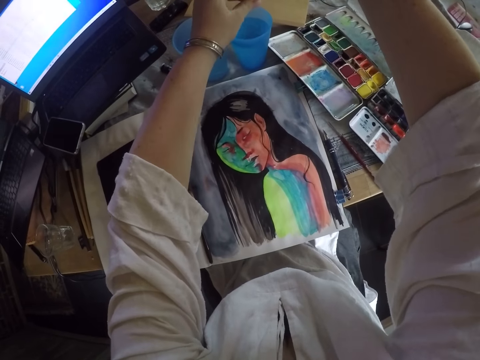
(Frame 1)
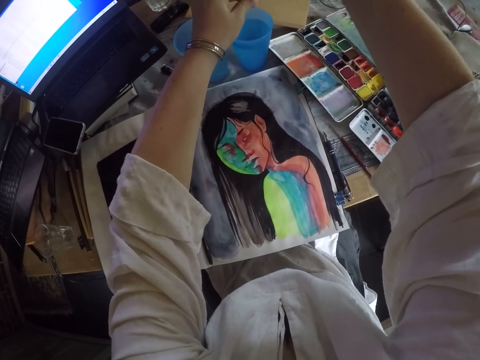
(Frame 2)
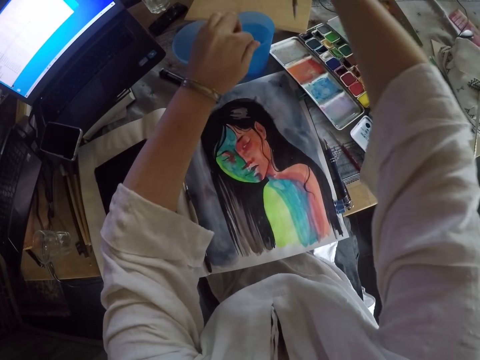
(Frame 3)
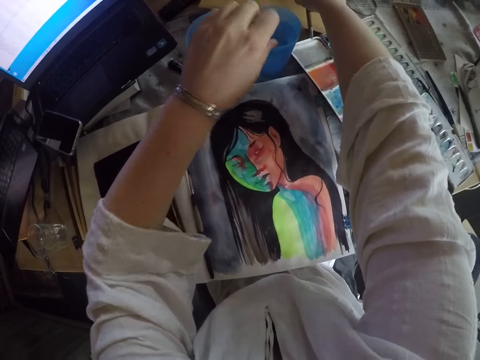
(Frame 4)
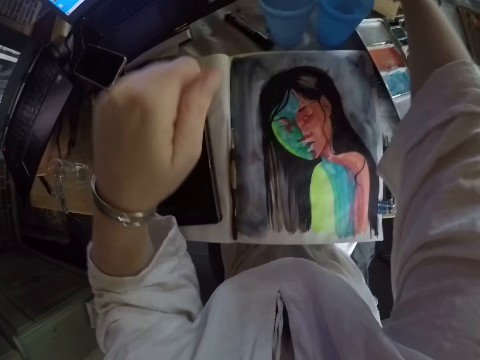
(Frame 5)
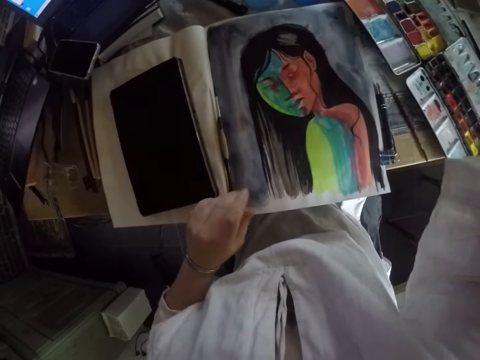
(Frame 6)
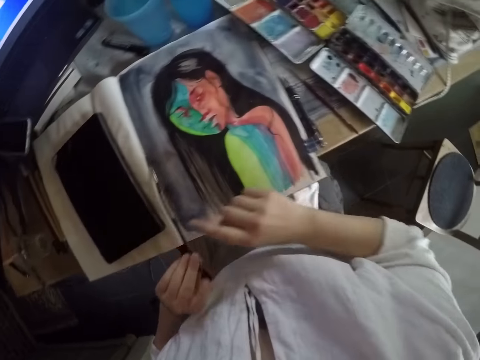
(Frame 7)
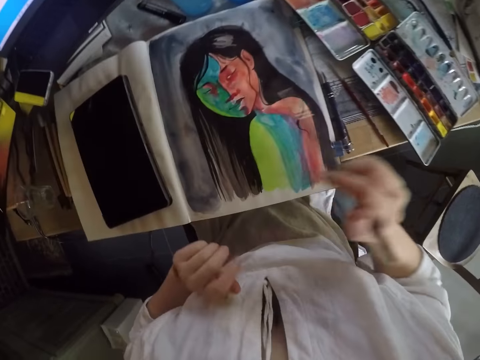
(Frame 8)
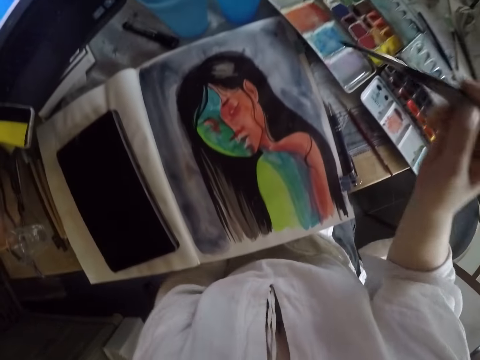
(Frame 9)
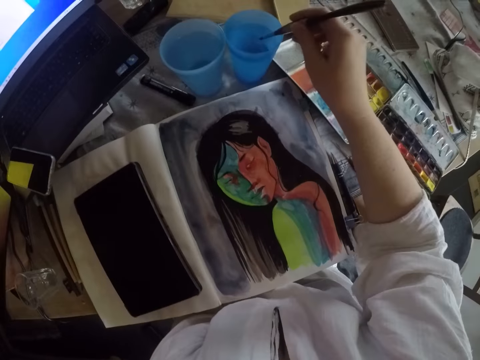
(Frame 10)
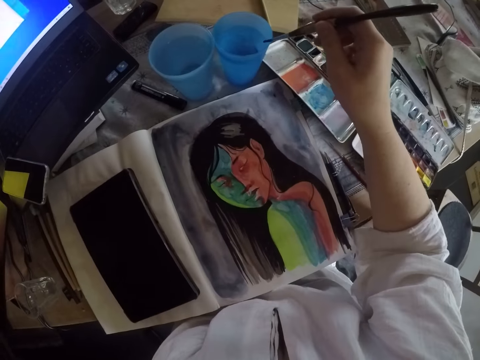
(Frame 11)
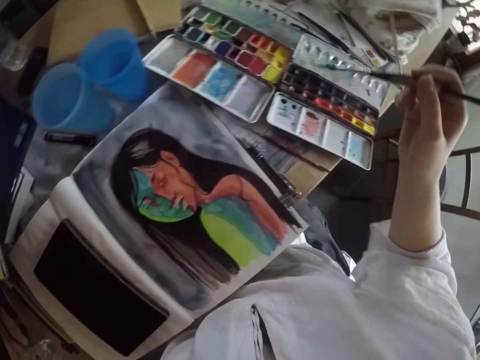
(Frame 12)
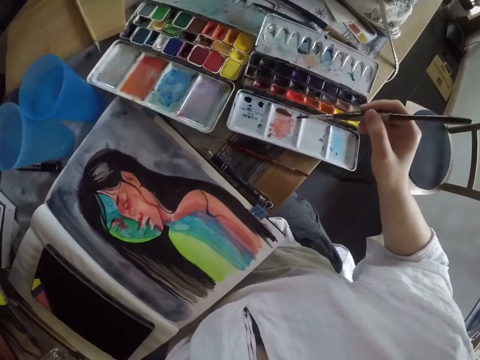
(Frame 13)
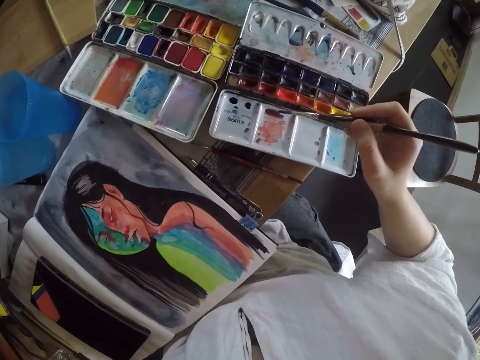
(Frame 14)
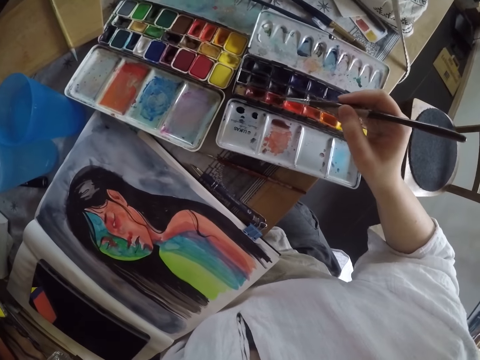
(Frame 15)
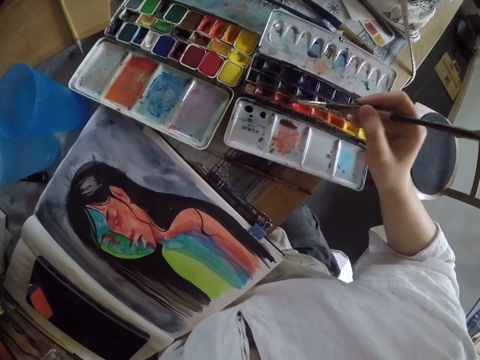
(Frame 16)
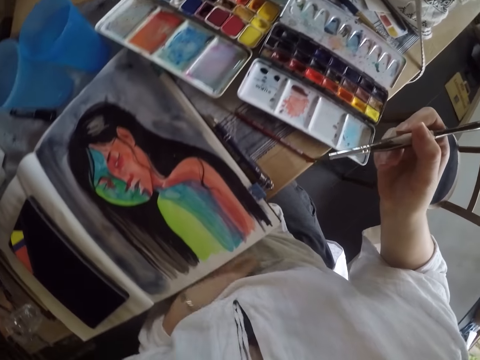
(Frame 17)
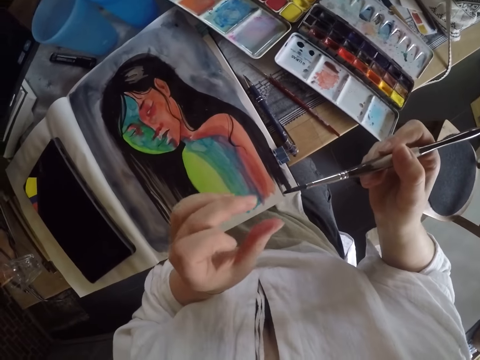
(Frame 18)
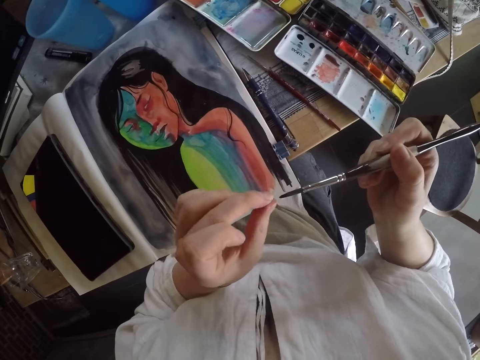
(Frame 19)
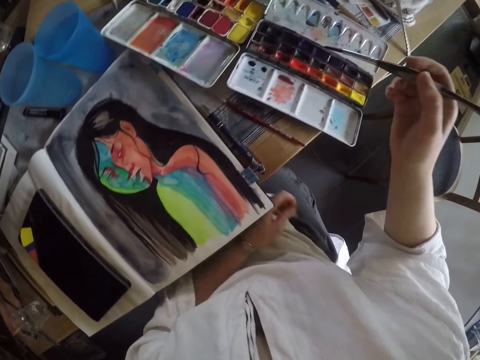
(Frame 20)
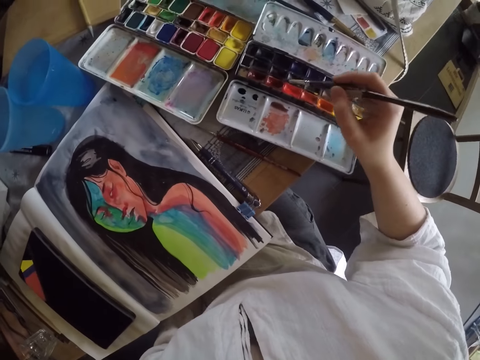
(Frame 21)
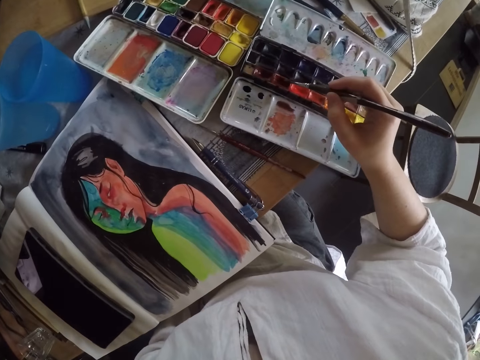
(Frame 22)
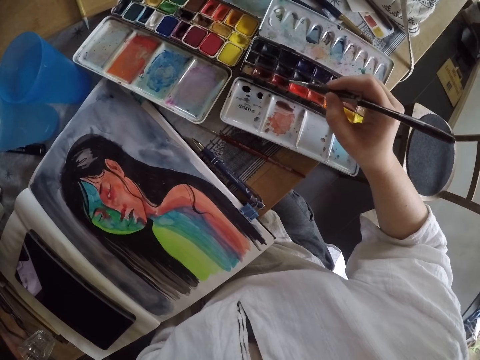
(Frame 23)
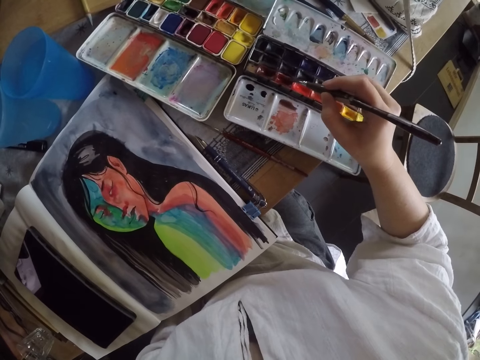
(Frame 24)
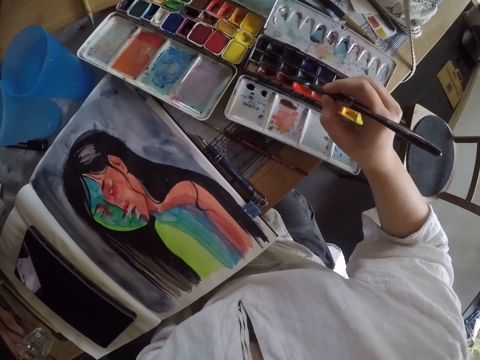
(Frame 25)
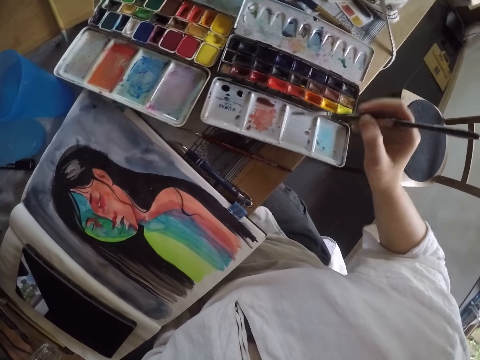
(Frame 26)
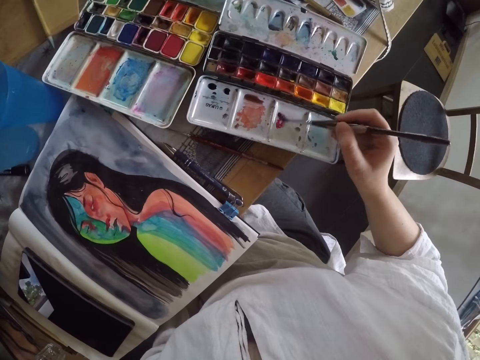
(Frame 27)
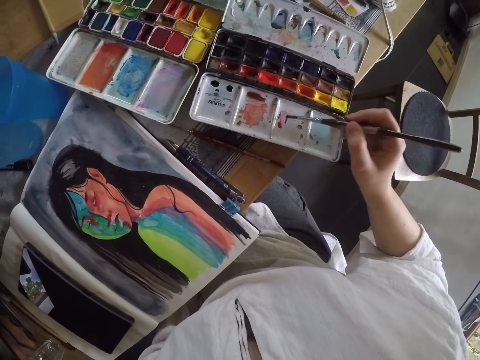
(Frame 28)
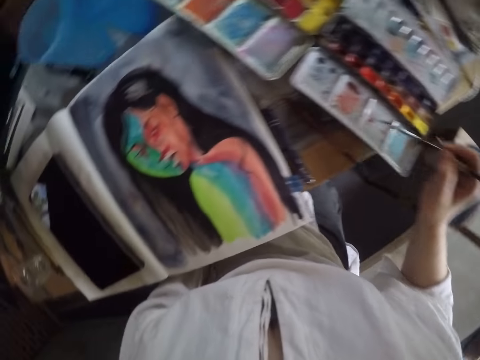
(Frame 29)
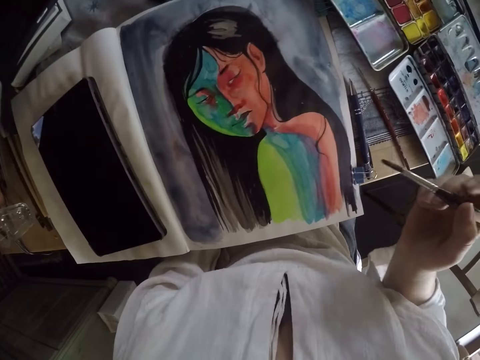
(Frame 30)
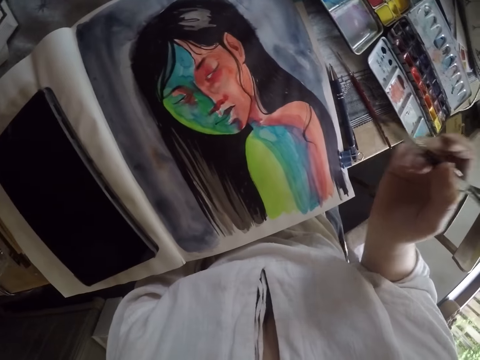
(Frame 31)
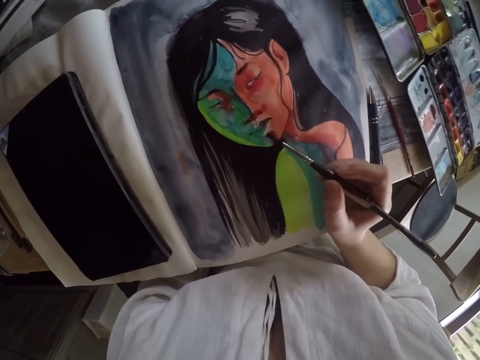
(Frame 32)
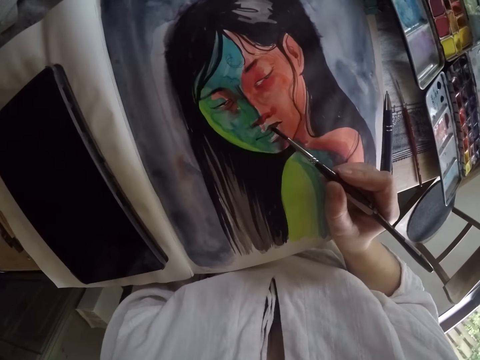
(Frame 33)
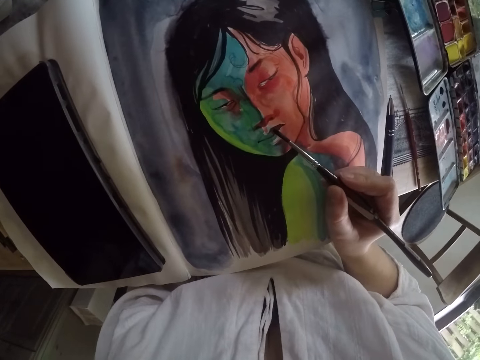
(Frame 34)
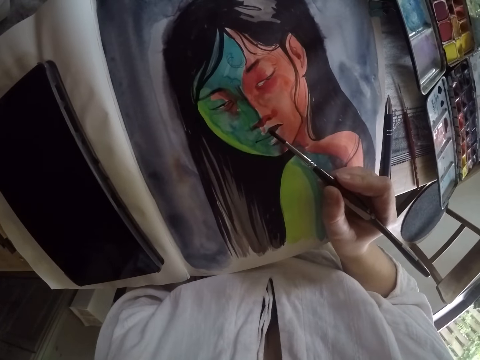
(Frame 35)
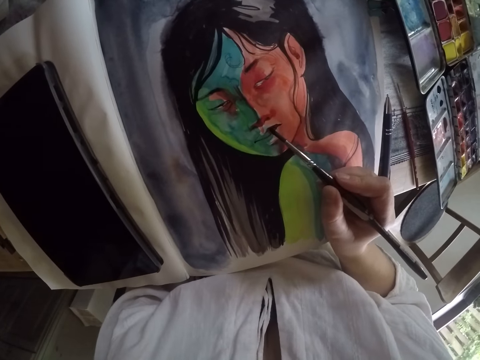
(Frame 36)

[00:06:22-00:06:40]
The camera wearer drops the pencil or brush on the table with her right hand. She lowers her left hand. She puts her left hand on the table. She picks up the paint brush from the drawing with her left hand. She transfers the paint brush into her right hand. She dips the paint brush in her right hand into a cup of water on the table. She dips the paint brush in her right hand into a color palette on the table. She scoops paint from the paint set box. She removes the brush from the paint. She touches the tip of the paint brush with her left hand. She dips the paint brush in her right hand into the color palette on the table. She scoops paint. She removes the brush from the paint. She scribbles on the paint set. She paints on the case of the water color with the paint brush in her right hand. She removes the brush from the paint set. She paints the portrait painting on the book with the paint brush in her right hand.

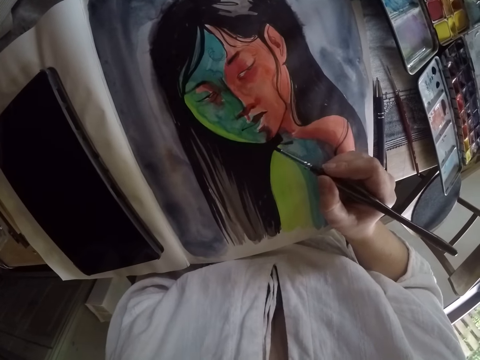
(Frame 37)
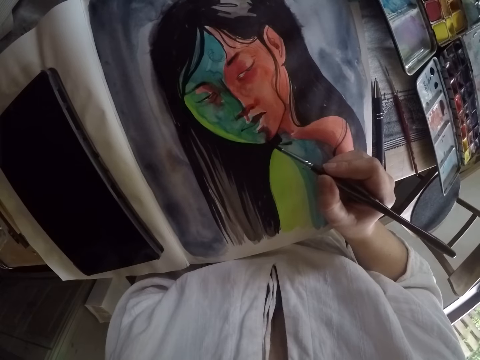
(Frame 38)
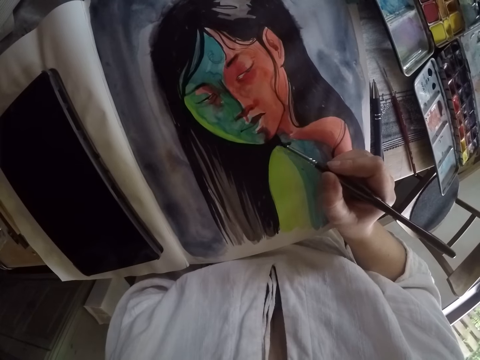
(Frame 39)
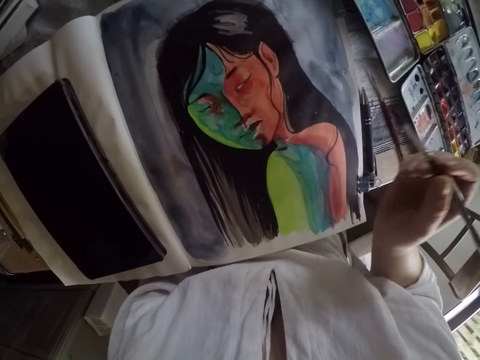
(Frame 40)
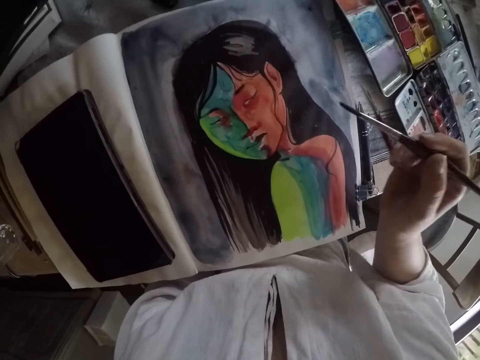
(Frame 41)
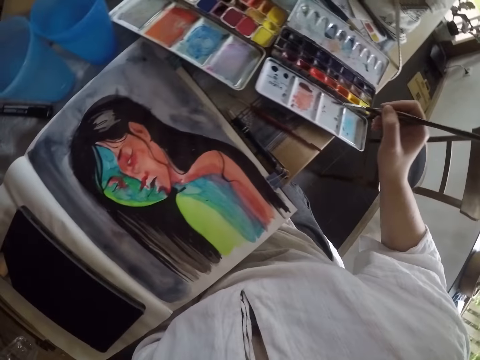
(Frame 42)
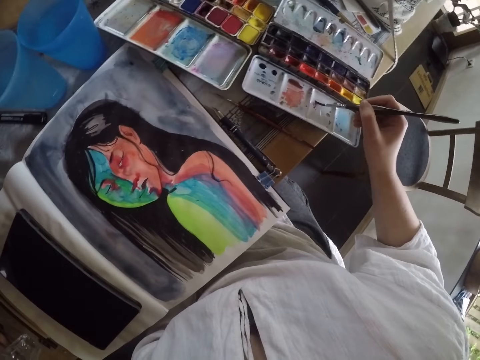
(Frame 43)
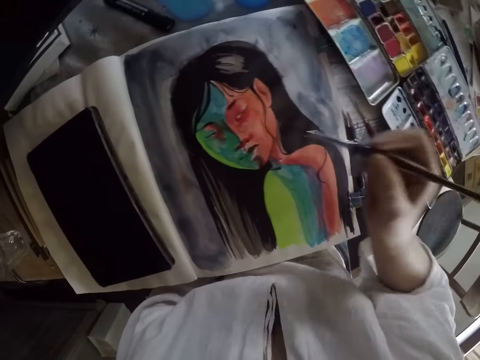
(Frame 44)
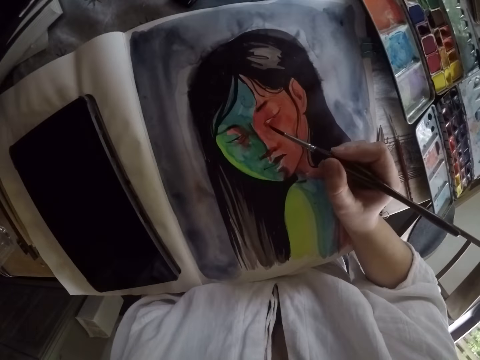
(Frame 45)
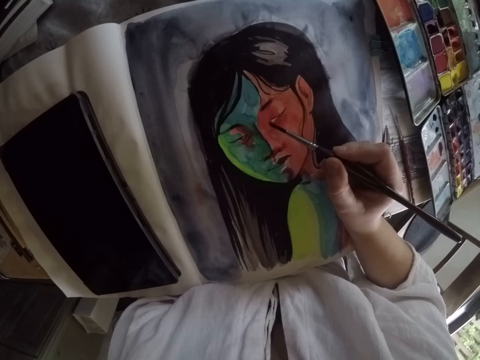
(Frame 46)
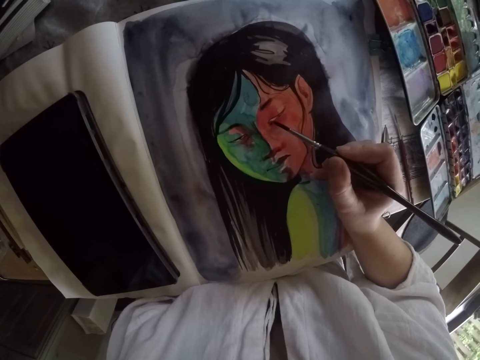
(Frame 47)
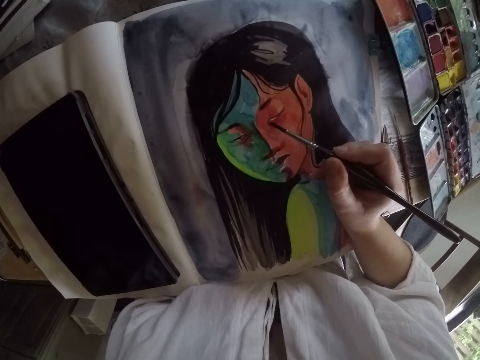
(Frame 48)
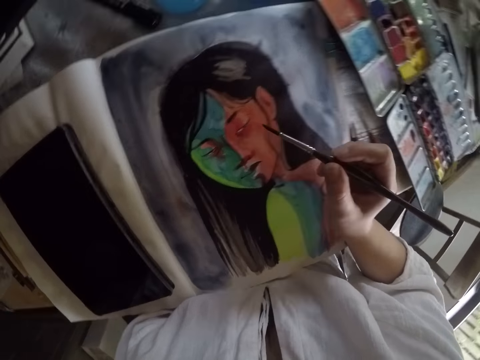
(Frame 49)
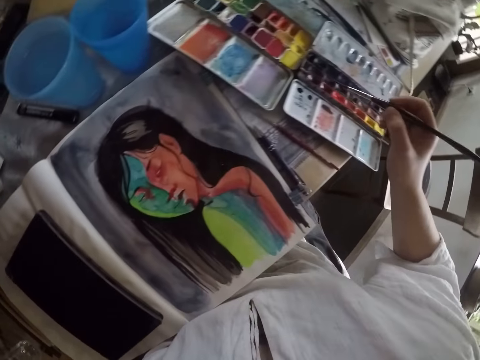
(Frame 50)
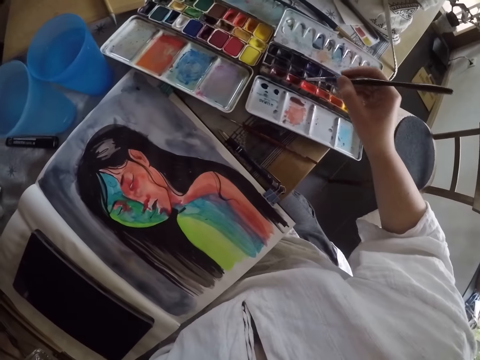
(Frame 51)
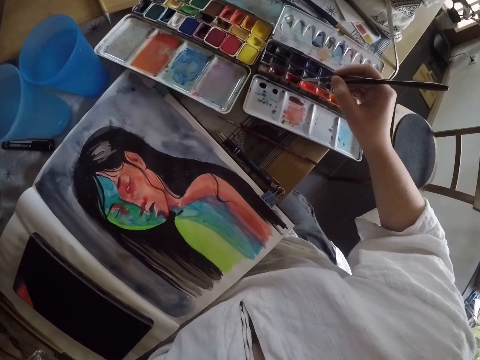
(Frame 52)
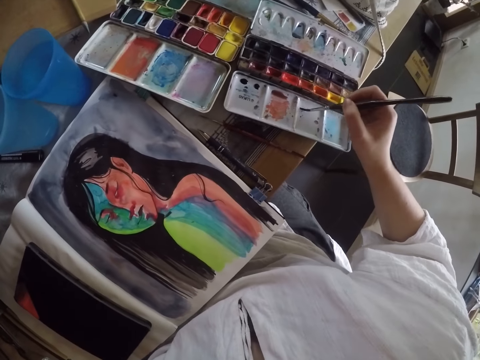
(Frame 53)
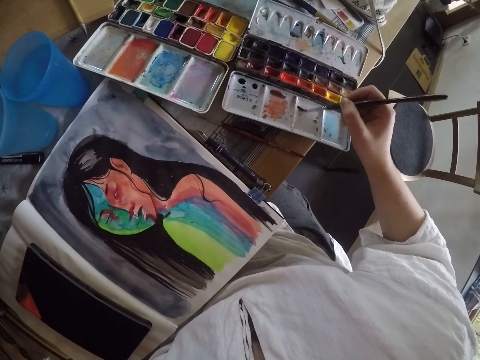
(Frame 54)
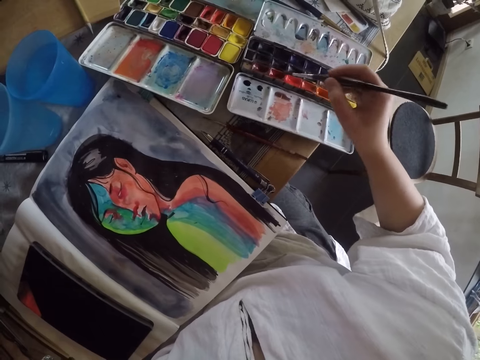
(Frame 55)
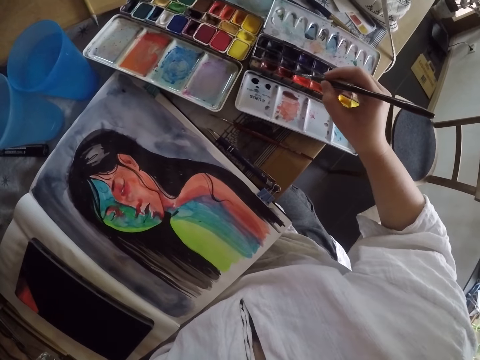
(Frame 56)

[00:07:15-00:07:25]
The camera wearer removes the brush from the drawing. She paints on the case of the water color with the paint brush in her right hand. She scribbles on the paint set. She paints the portrait painting on the book with the paint brush in her right hand. She removes the brush from the drawing. She dips the paint brush in her right hand into a color palette on the table. She scoops paint. She scribbles on the paint set. She paints on the case of the water color with the paint brush in her right hand. She scoops paint from the paint set.
